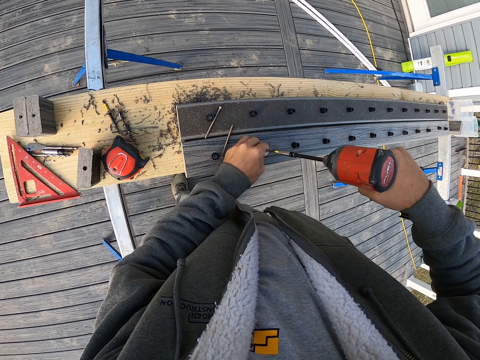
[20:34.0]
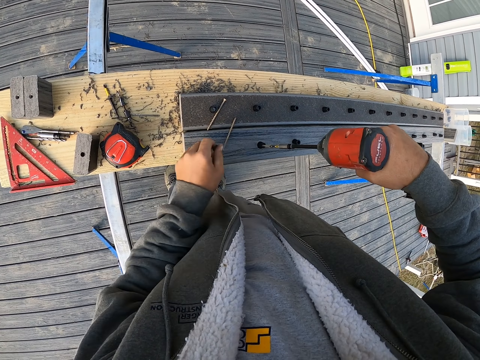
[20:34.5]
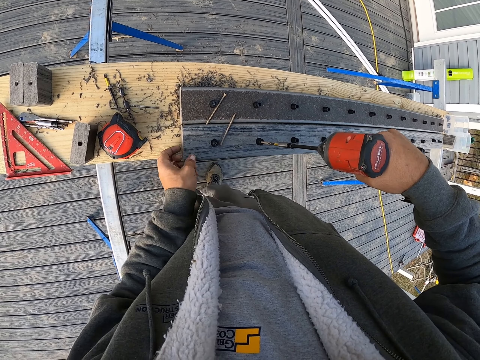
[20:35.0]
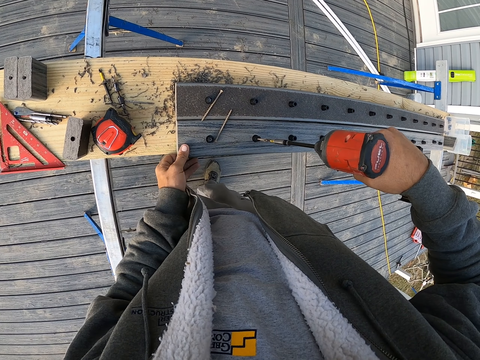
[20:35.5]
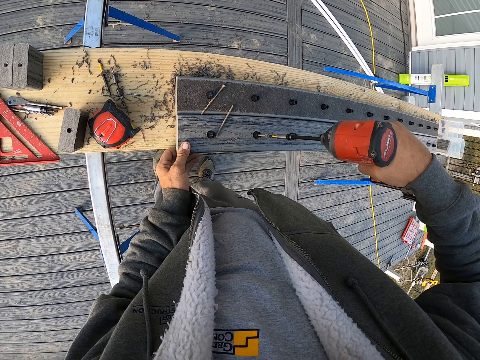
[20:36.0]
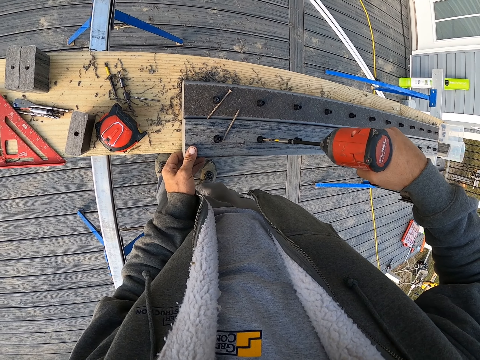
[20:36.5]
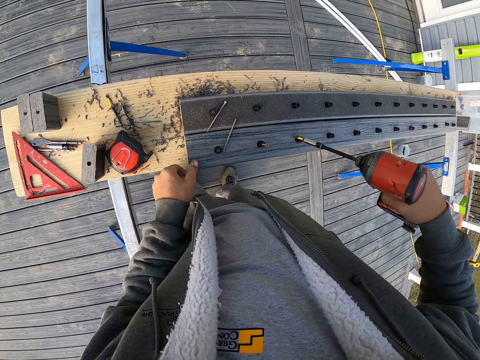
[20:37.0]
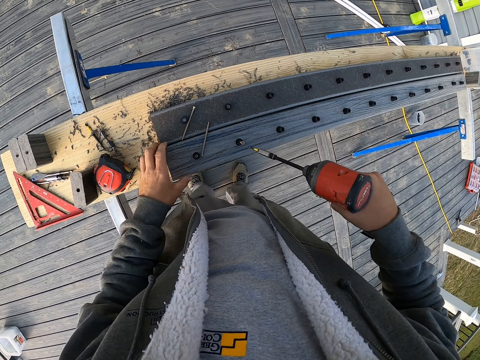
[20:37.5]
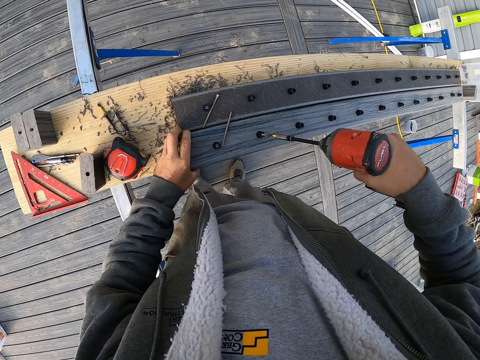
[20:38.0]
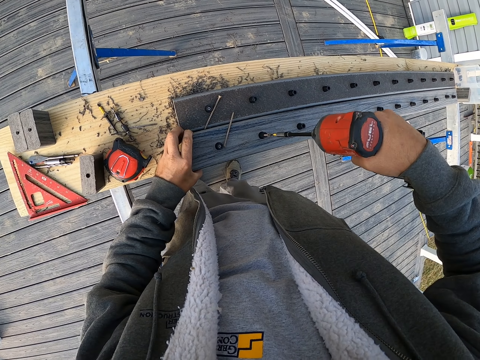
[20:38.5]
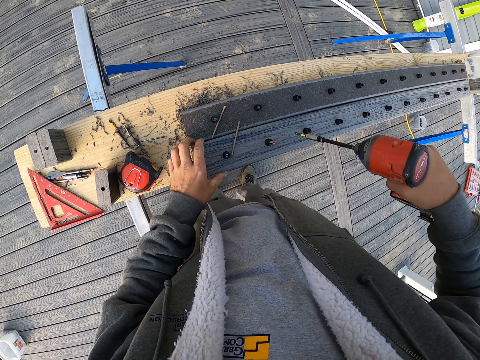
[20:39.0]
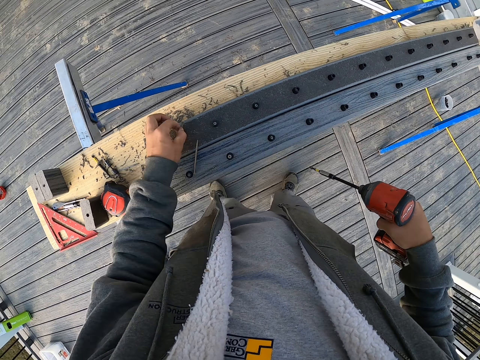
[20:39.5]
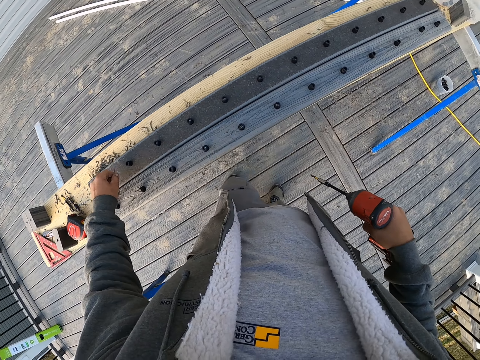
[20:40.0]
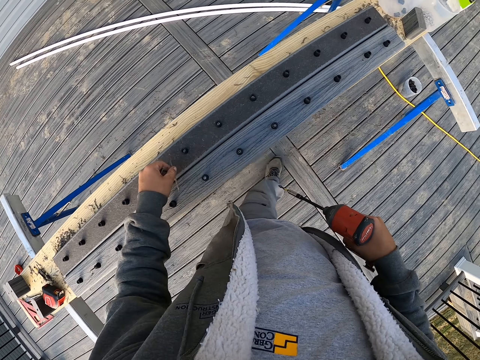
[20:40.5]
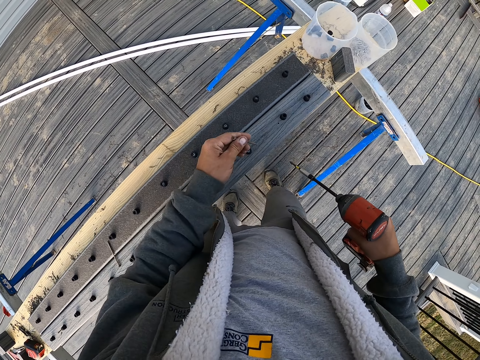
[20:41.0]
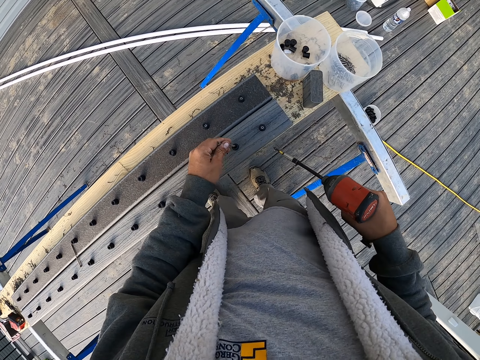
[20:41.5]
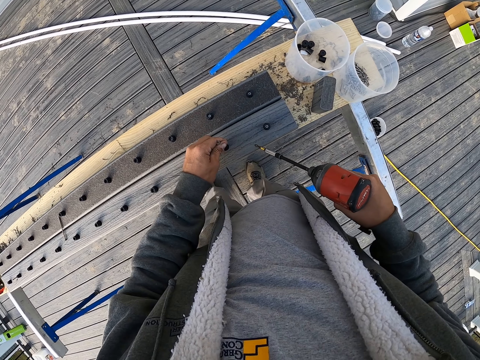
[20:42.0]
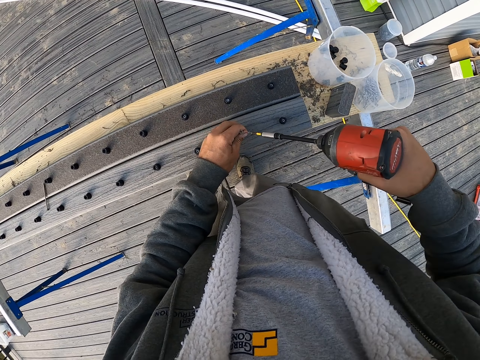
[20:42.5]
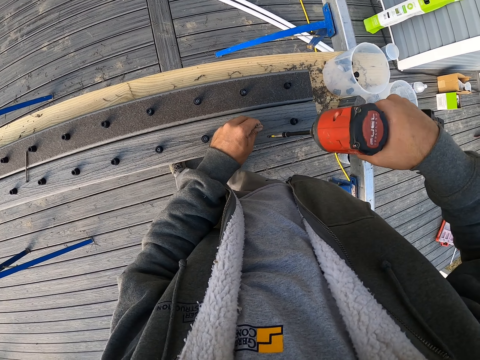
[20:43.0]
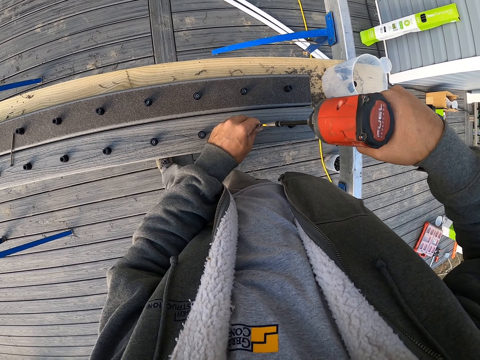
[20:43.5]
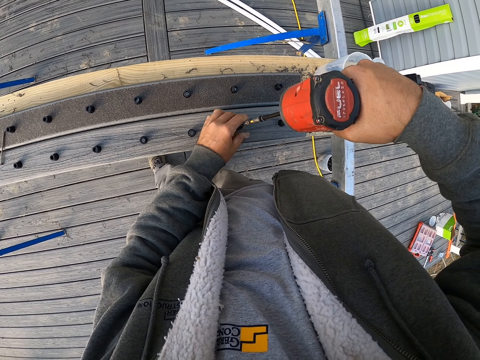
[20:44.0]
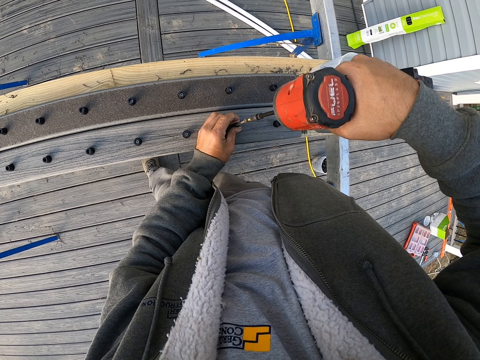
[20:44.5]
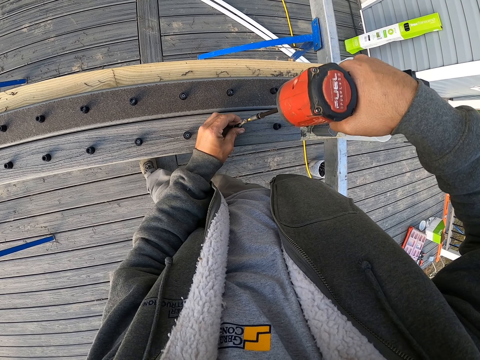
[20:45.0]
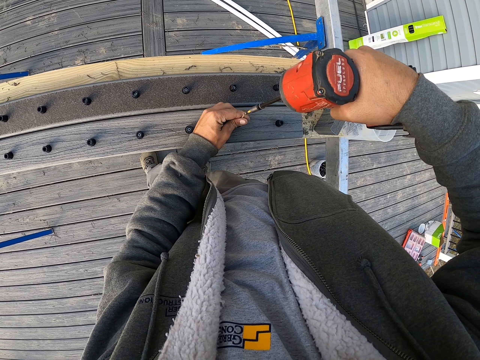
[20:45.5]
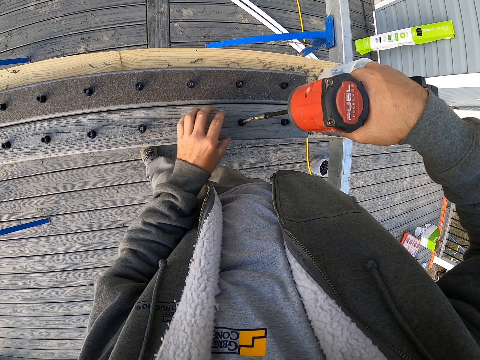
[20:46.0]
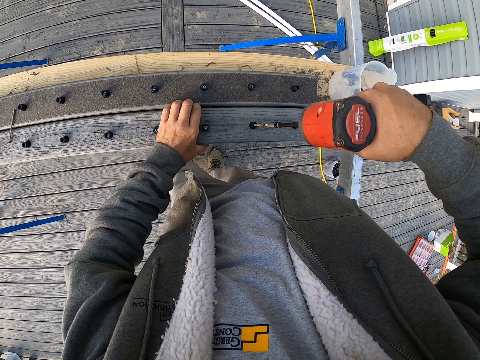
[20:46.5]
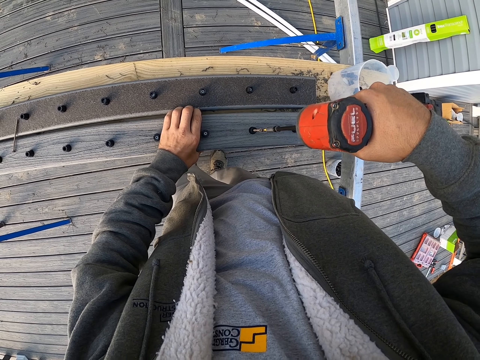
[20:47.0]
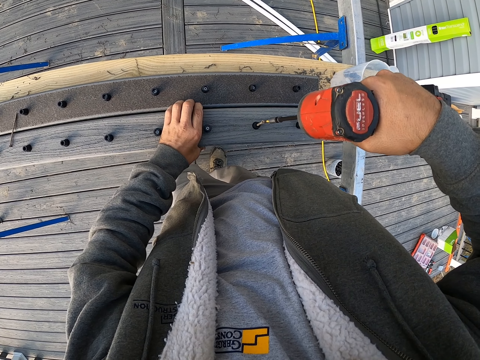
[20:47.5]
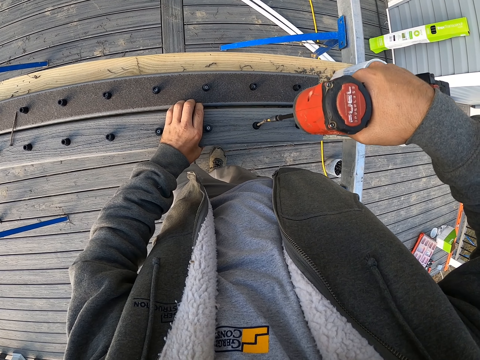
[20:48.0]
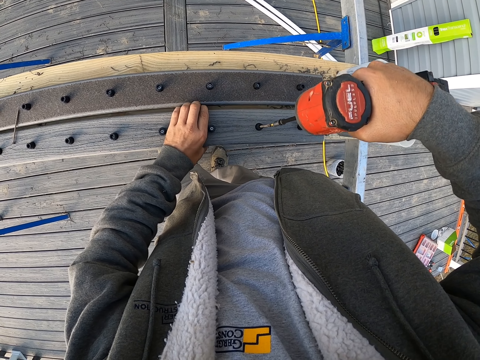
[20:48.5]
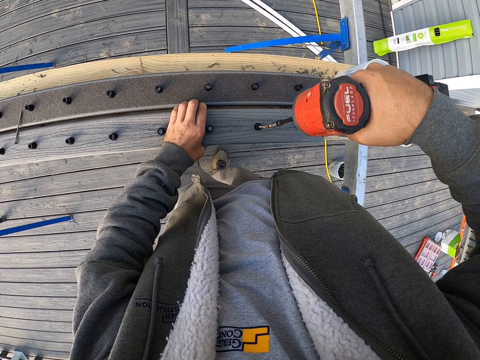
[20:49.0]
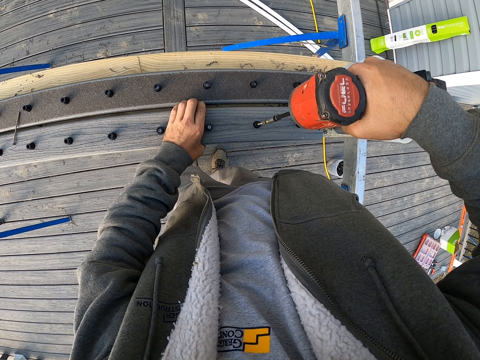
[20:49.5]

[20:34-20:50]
The camera wearer drives the screw into the wood. They hold the wood. They pick screws and walk. They put the screw on the wood. They put the screw in the rubber piece. They drive a screw into the wood. They hold the wood with the left hand.

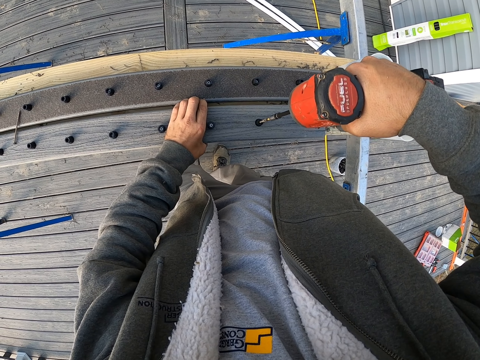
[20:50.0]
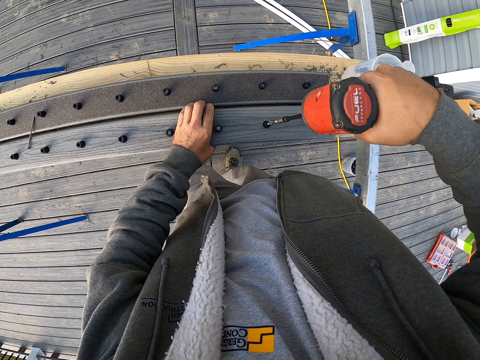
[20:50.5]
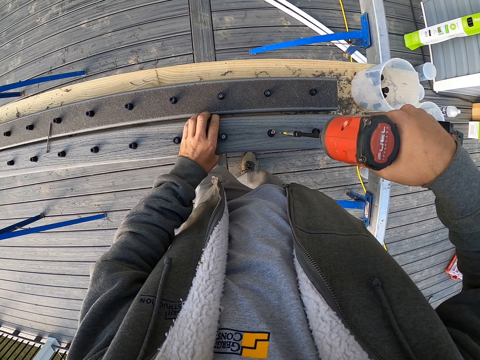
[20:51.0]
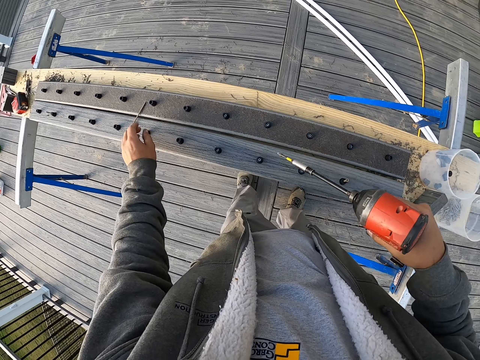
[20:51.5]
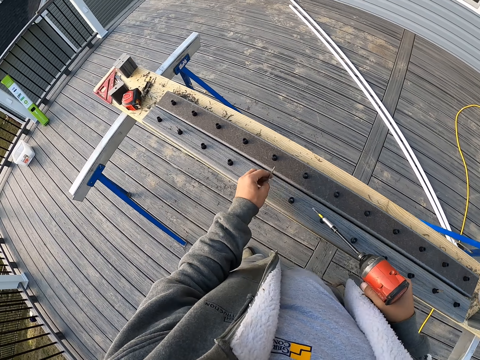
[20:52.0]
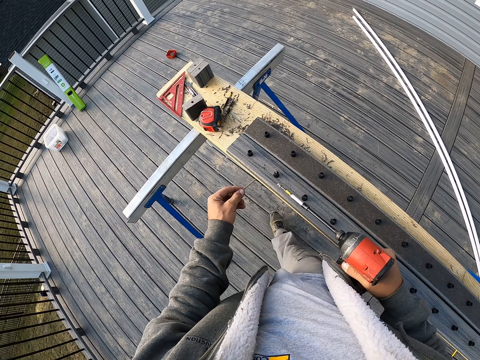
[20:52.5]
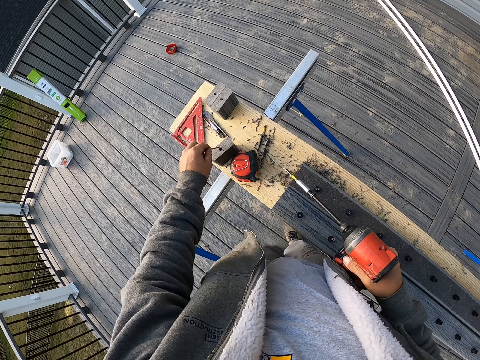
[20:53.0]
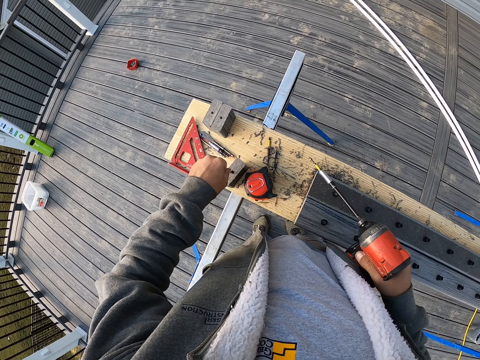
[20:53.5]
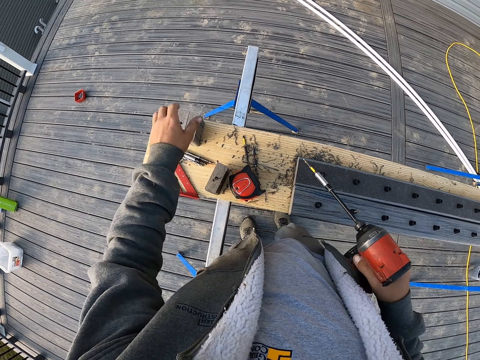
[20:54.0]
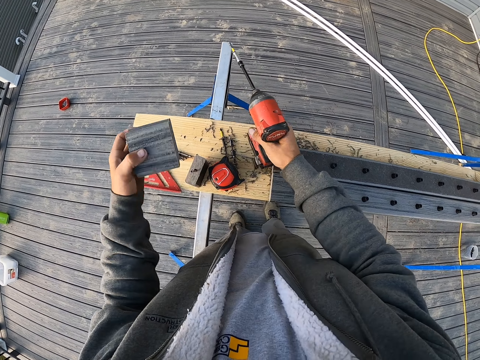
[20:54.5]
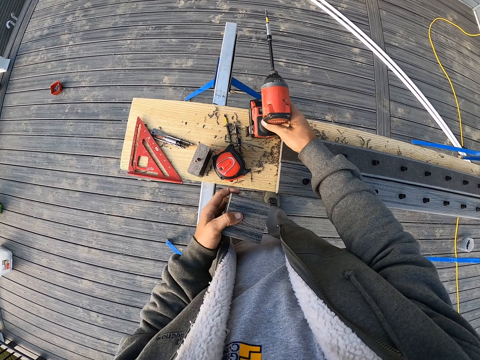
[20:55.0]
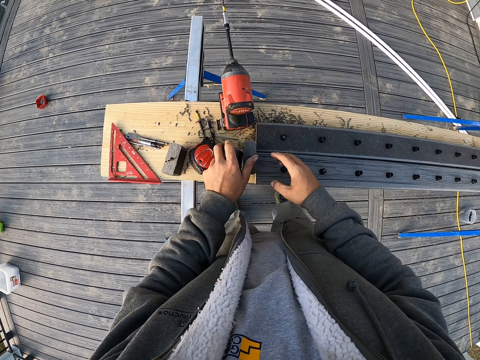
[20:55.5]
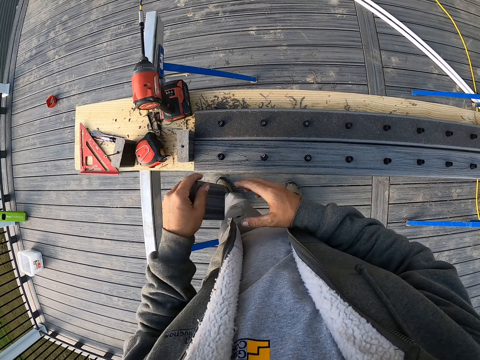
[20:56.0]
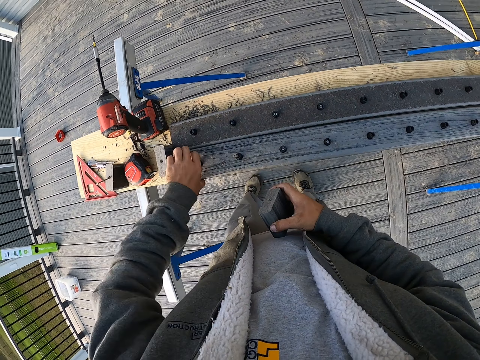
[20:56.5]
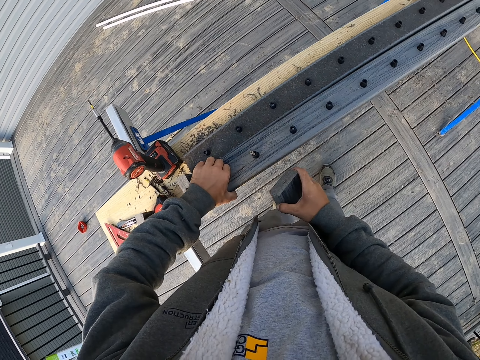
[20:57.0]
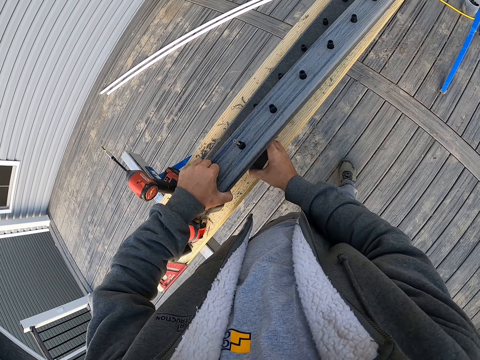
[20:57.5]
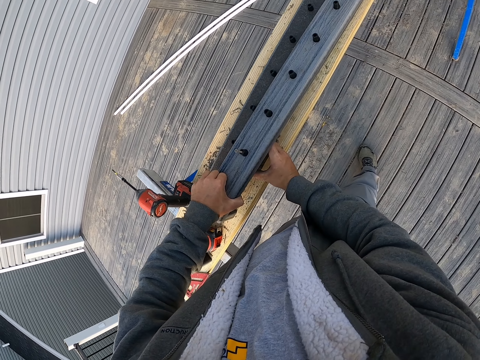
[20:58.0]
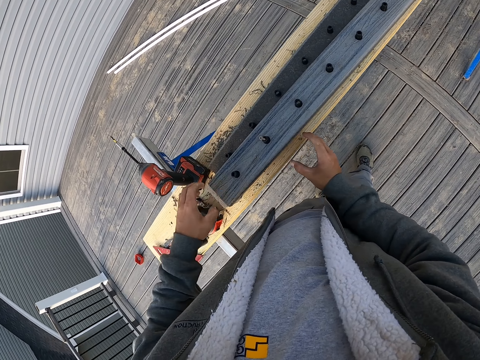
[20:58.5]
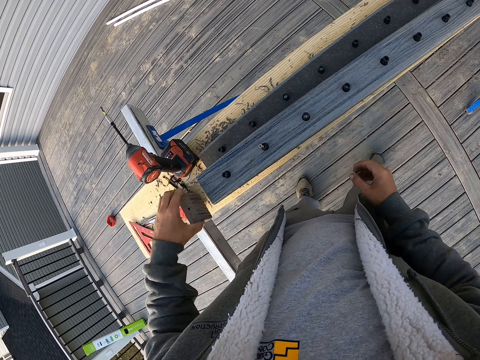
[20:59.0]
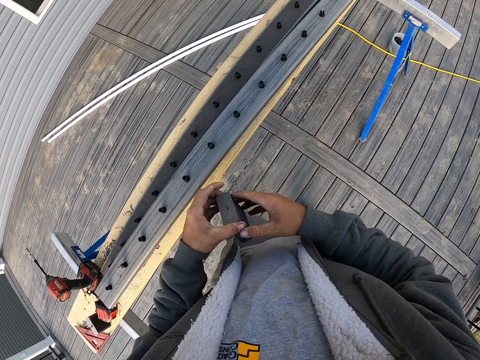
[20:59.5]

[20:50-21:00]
The camera wearer picks a screw and walks. They put the screw in a piece of wood. They pick pieces of wood. They put the electric screwdriver on the wood. They put a piece of wood on the wood. They hold the piece of wood with the right hand. They pick a piece of wood. They lift a wood. They place the piece of wood under another wood. They pick another piece of wood and walk.
